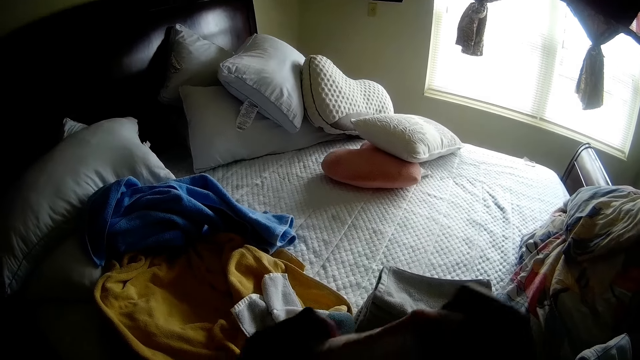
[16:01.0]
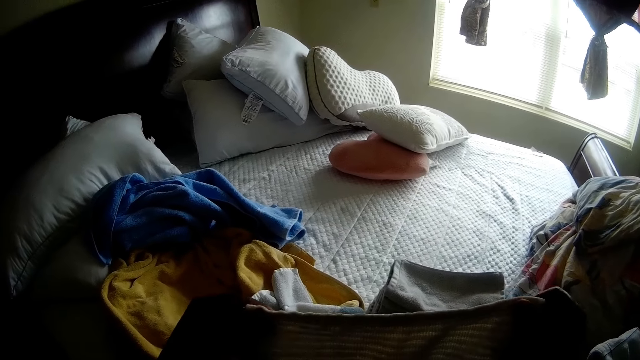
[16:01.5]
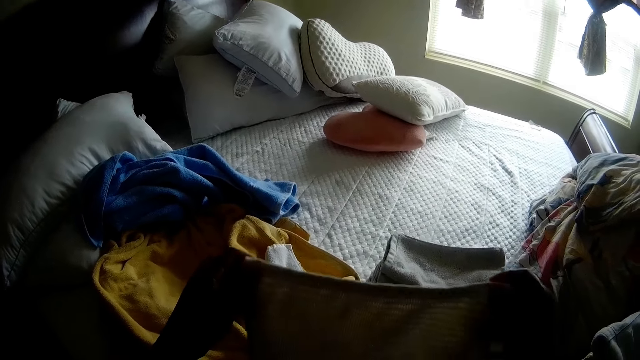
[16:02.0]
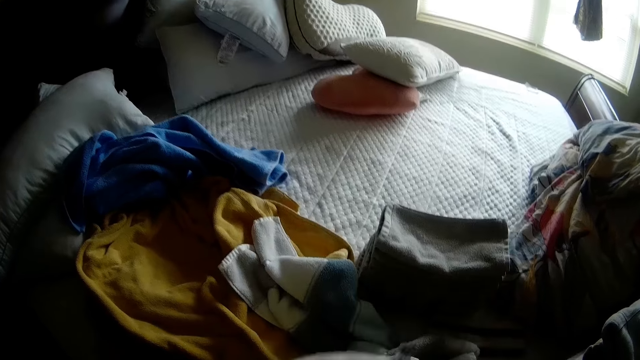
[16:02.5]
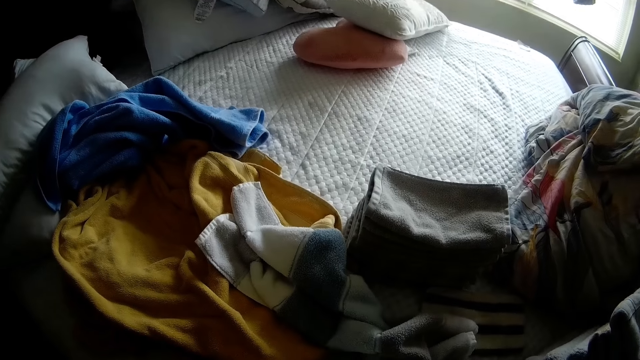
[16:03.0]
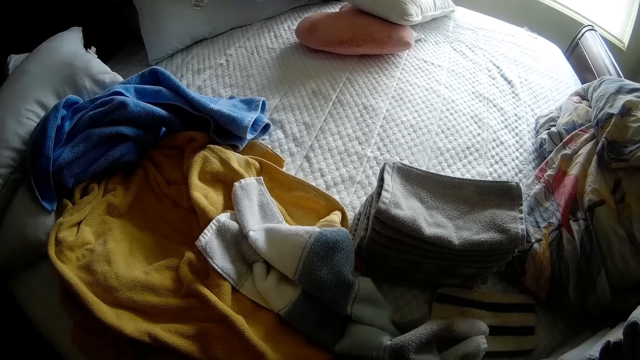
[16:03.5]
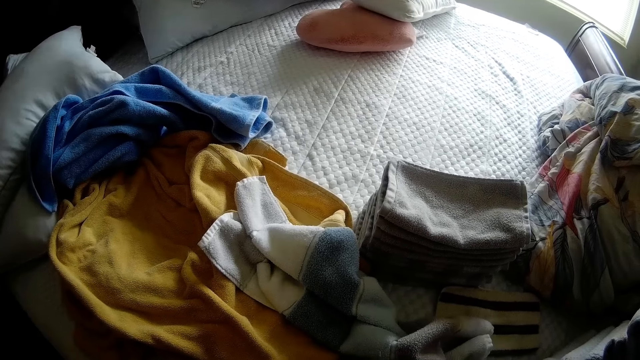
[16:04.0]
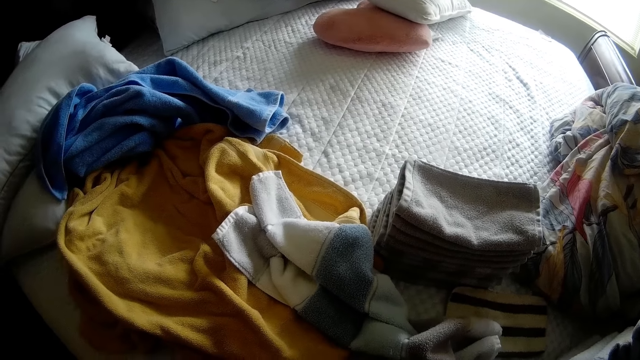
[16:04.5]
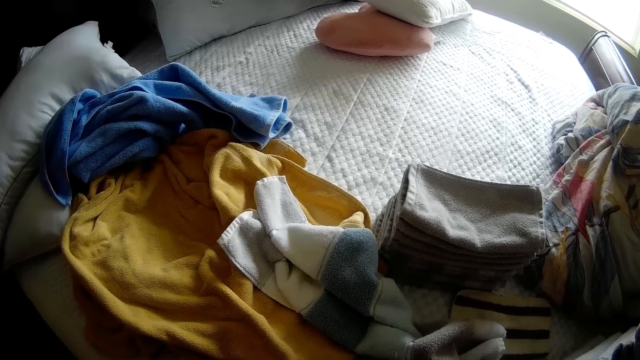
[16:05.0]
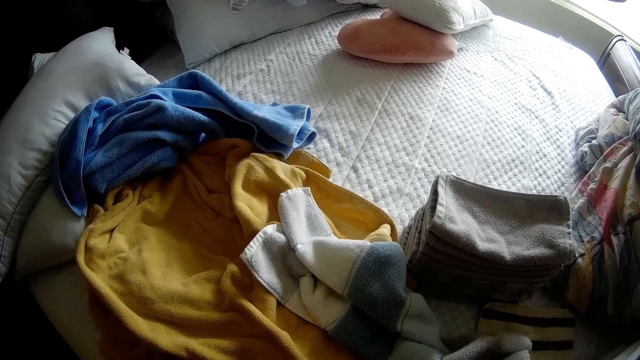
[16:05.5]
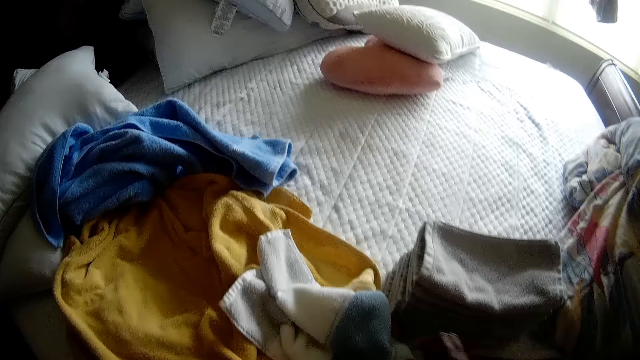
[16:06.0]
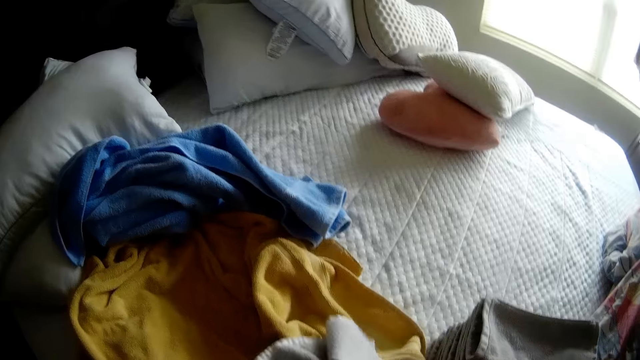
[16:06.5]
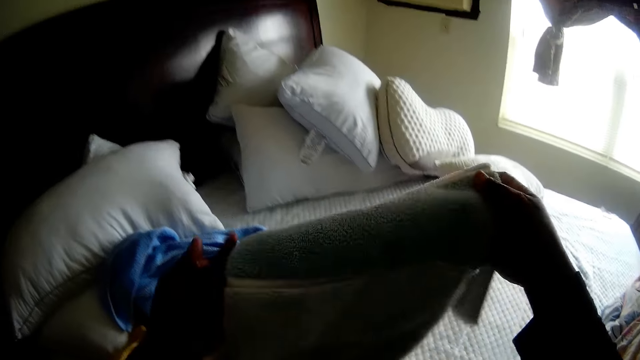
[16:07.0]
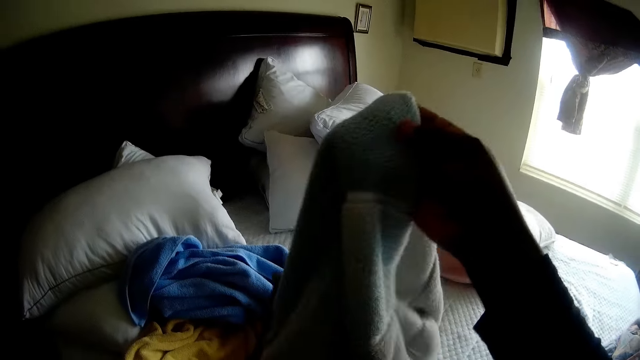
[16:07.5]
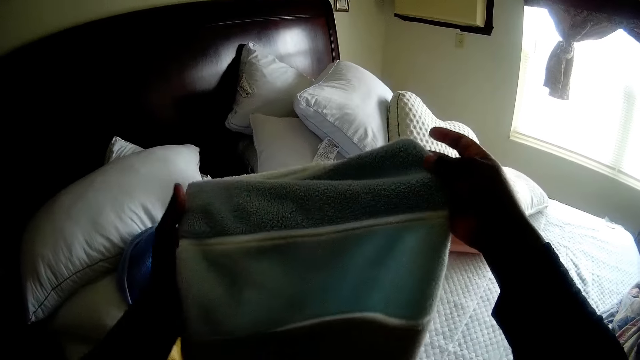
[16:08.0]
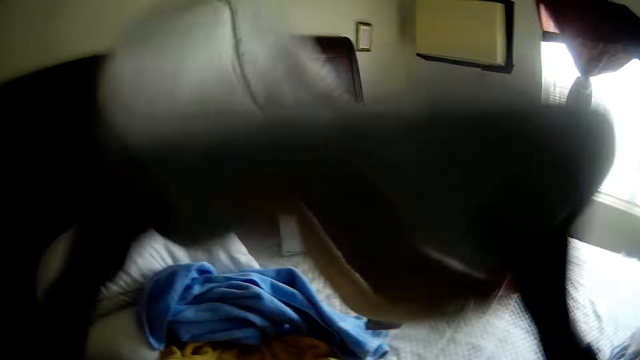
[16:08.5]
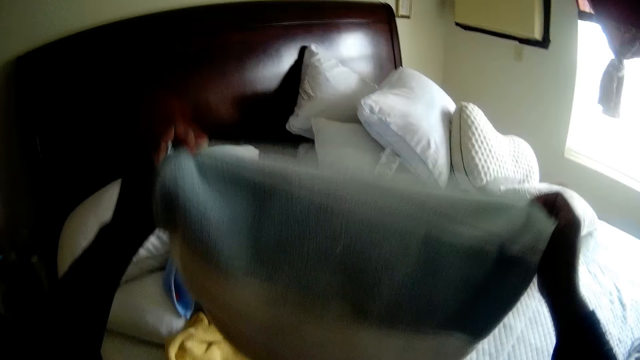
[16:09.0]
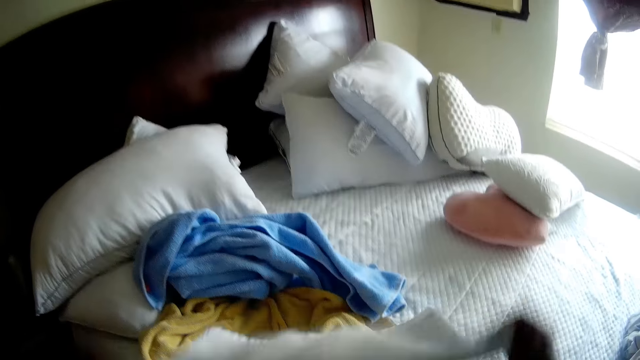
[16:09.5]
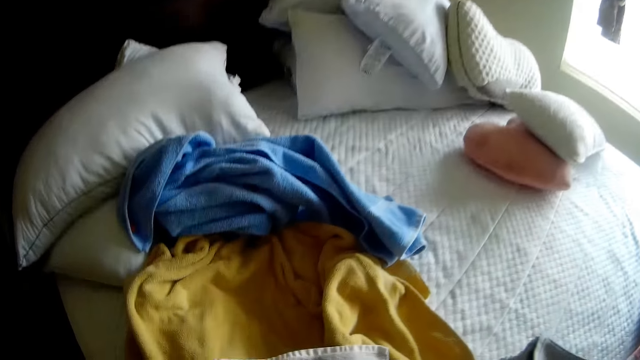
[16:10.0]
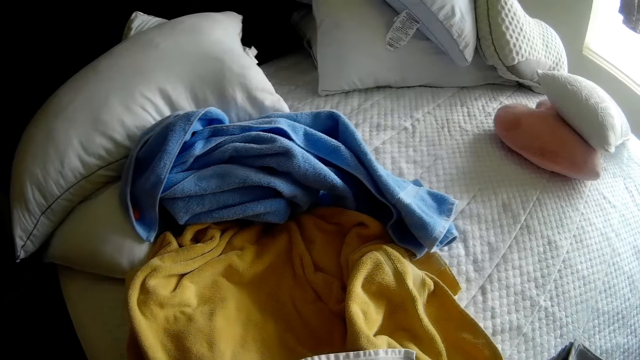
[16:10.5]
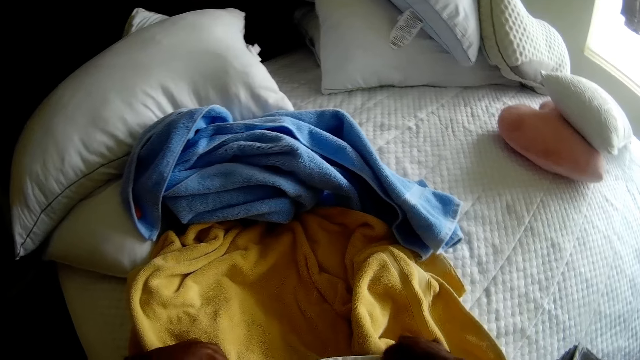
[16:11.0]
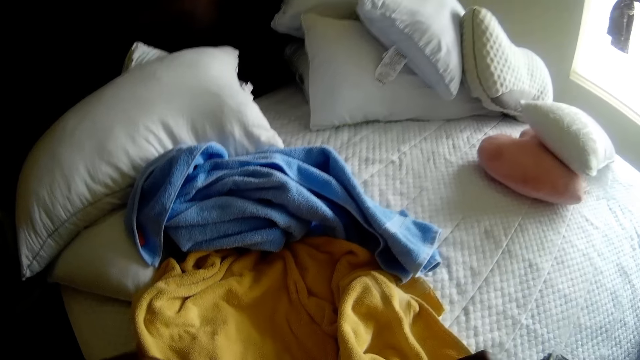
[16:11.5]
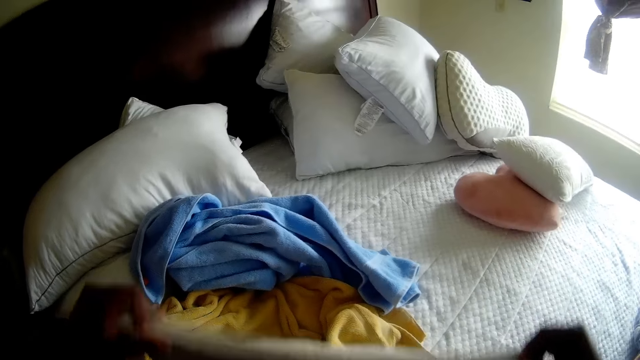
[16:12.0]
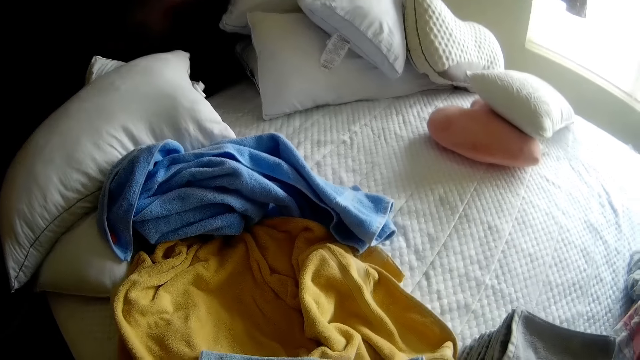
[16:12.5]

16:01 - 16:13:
The camera wearer folds the cloth in her hand with both hands. She picks up a white cloth from the bed with her right hand. She folds the white cloth in her hand with both hands.

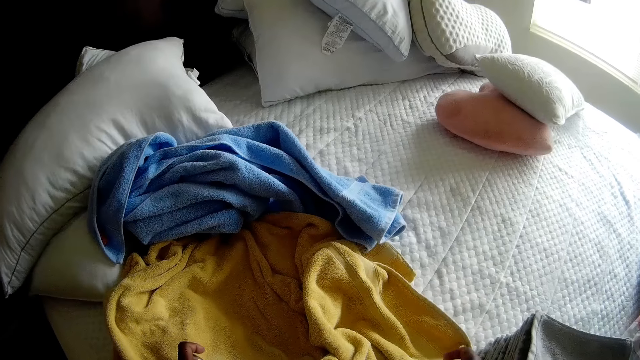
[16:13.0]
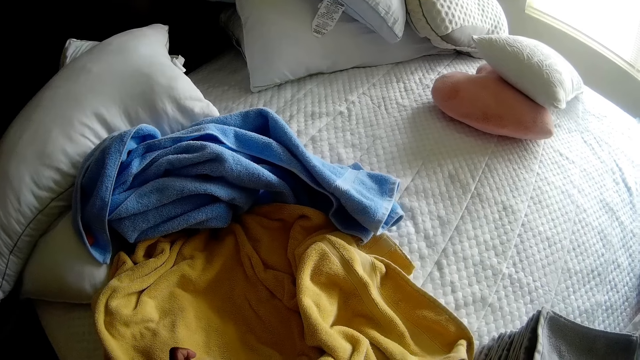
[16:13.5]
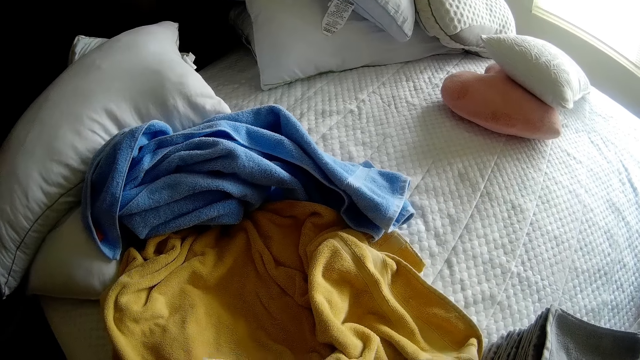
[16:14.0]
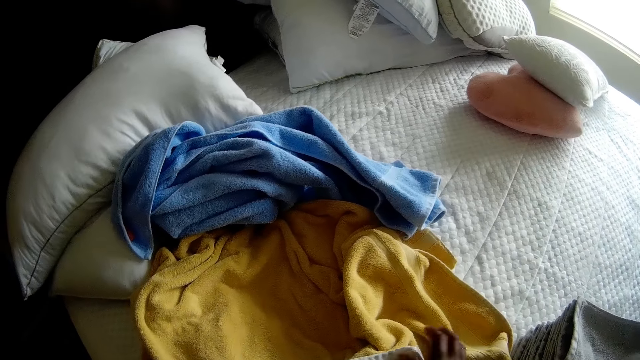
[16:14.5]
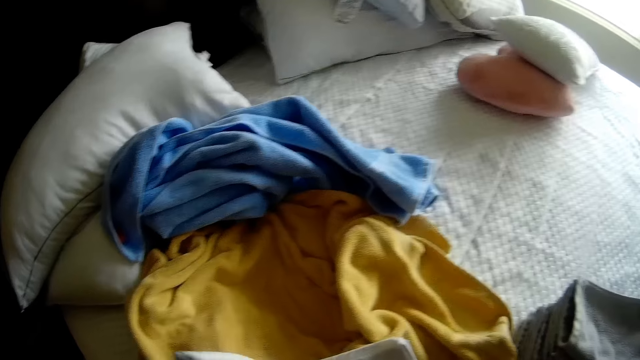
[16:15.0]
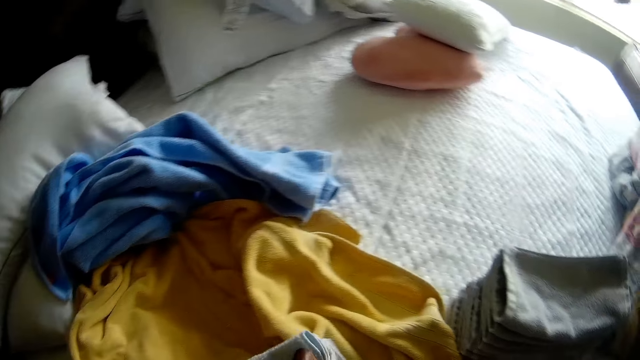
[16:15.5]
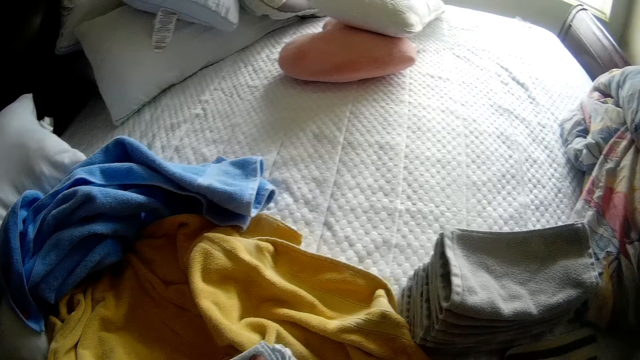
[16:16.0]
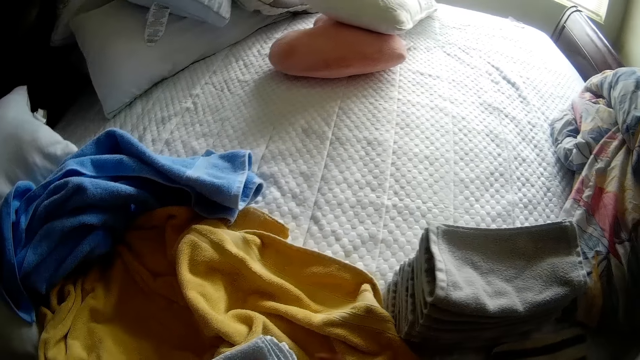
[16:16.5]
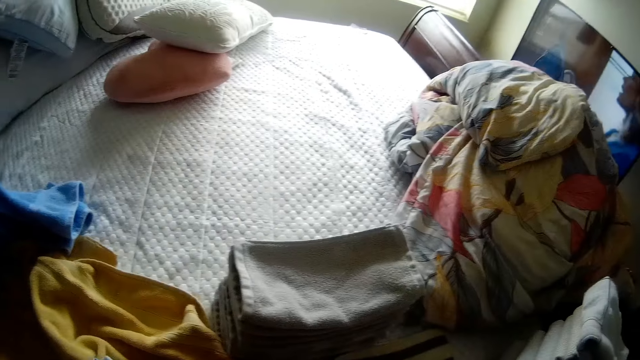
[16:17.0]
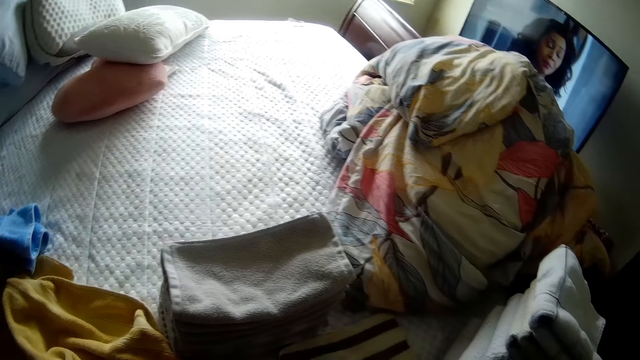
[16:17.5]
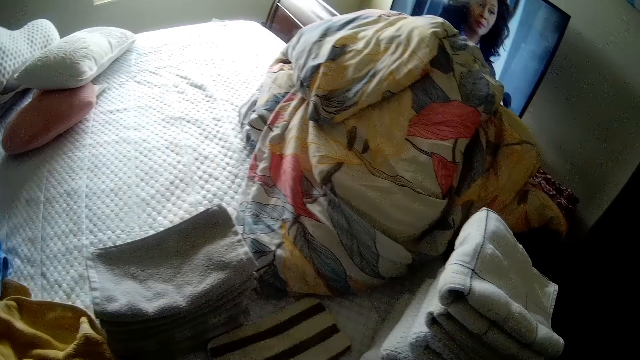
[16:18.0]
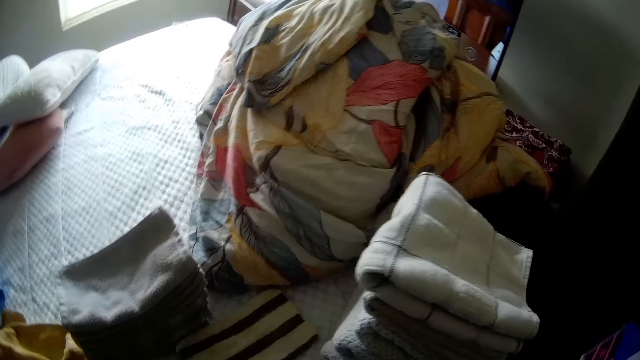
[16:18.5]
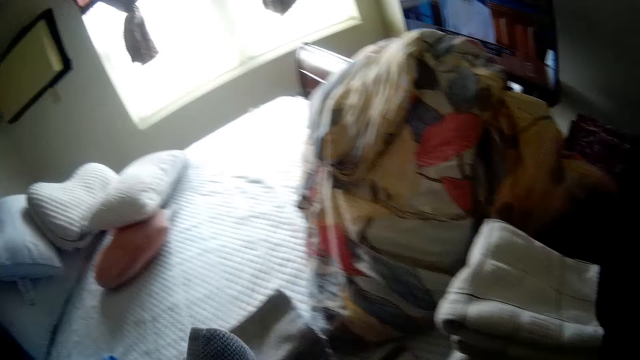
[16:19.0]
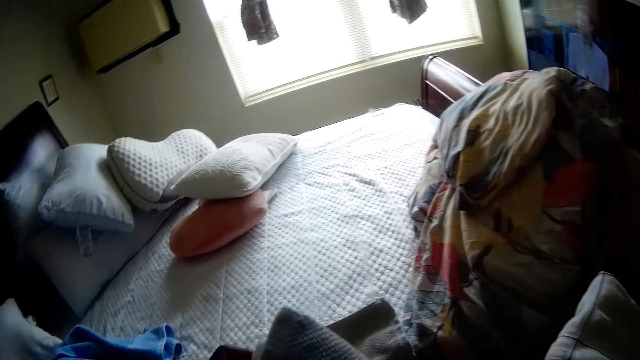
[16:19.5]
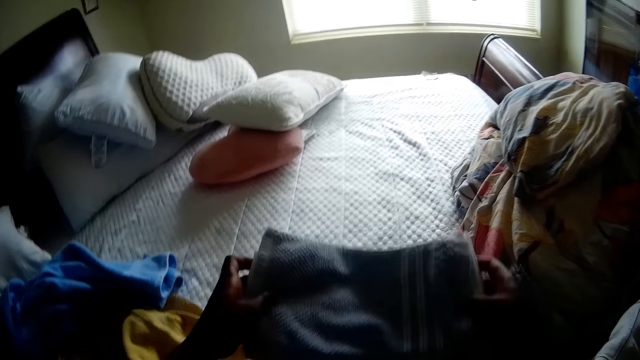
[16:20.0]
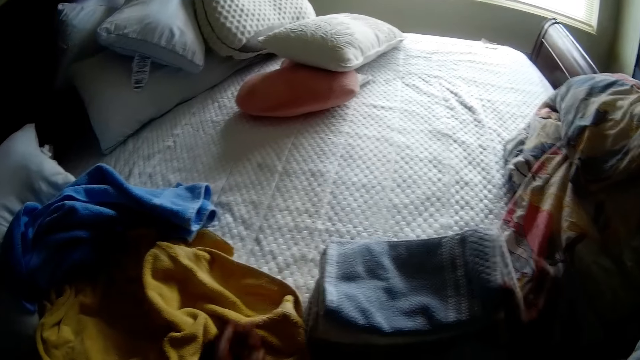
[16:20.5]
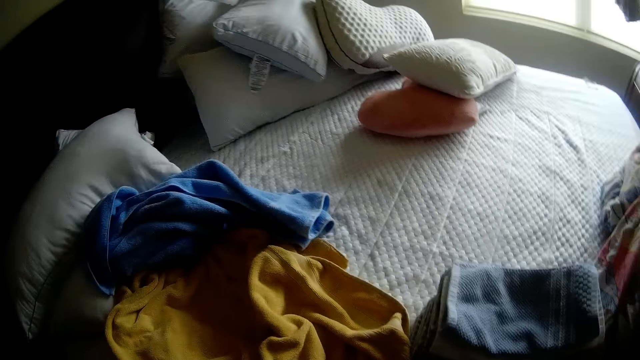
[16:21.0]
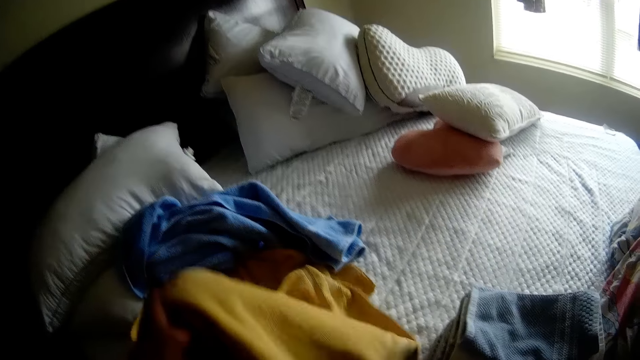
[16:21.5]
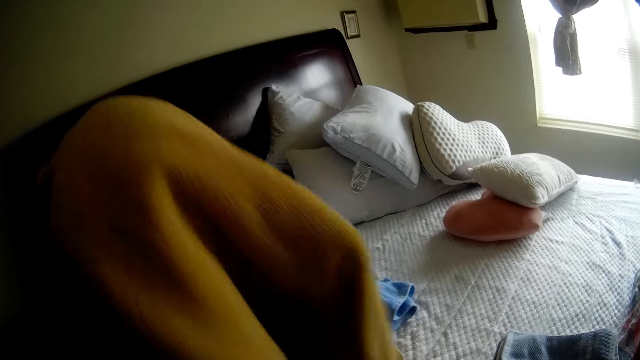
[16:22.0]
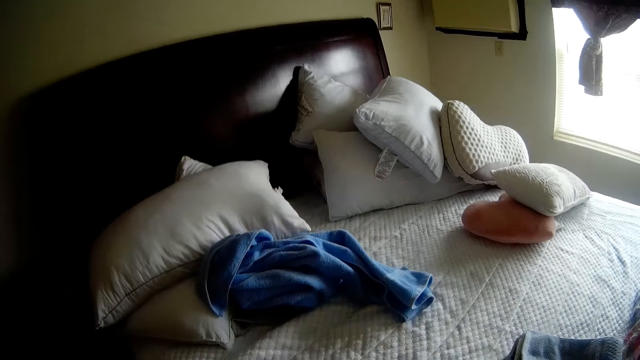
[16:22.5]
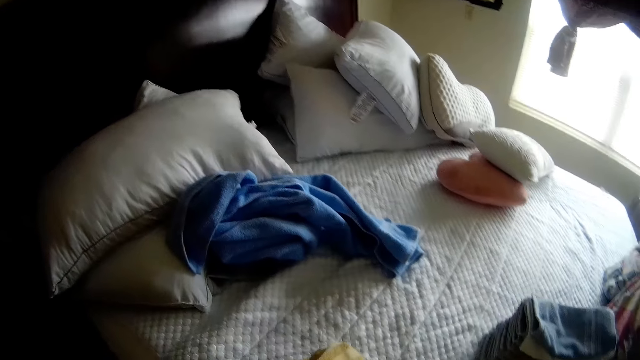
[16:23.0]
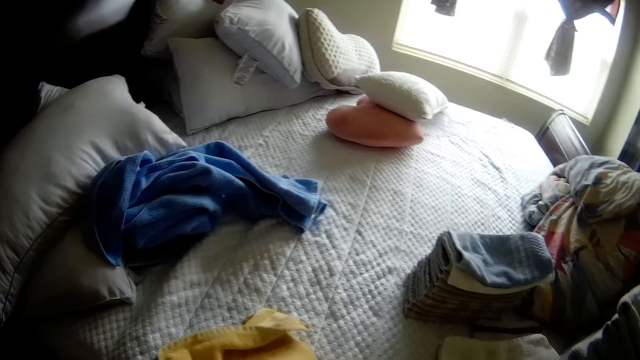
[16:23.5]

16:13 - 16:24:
The camera wearer places the cloth in her hands on the stack of clothes on the bed with both hands. She picks up a towel from the bed with her left hand.
